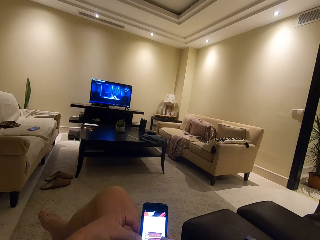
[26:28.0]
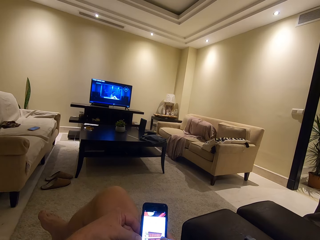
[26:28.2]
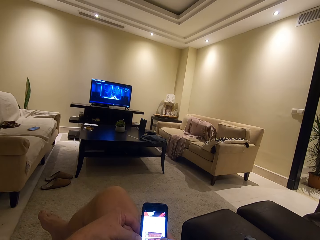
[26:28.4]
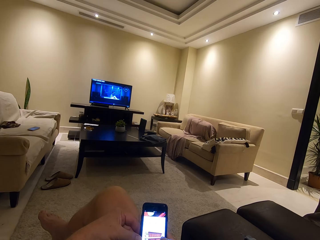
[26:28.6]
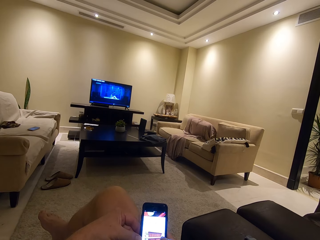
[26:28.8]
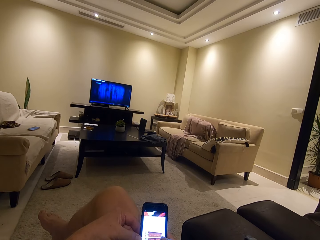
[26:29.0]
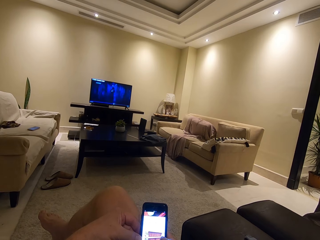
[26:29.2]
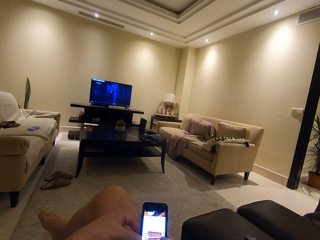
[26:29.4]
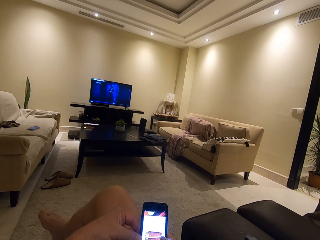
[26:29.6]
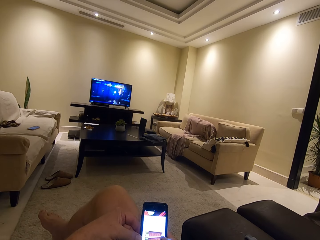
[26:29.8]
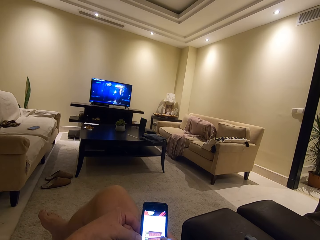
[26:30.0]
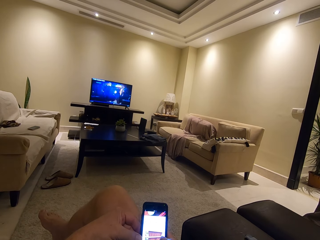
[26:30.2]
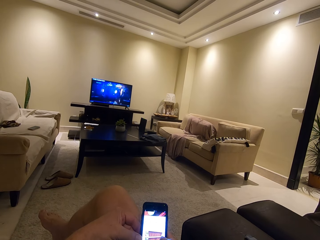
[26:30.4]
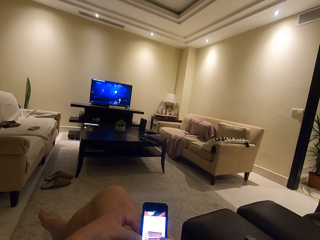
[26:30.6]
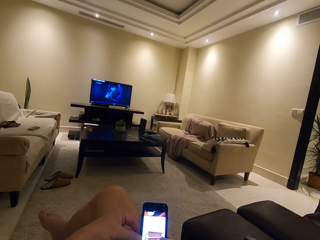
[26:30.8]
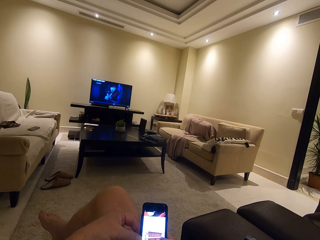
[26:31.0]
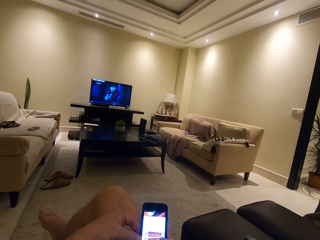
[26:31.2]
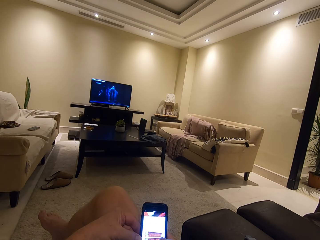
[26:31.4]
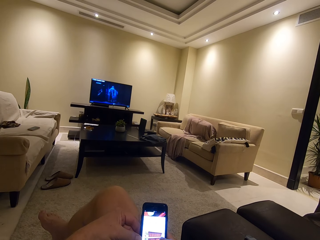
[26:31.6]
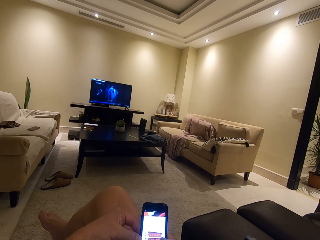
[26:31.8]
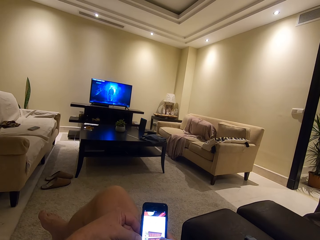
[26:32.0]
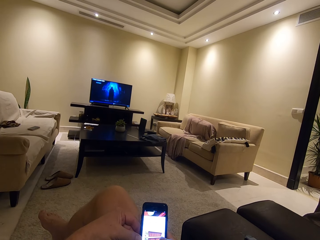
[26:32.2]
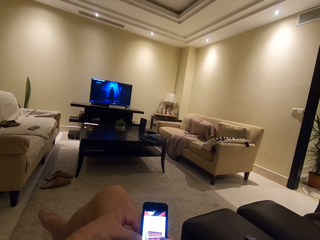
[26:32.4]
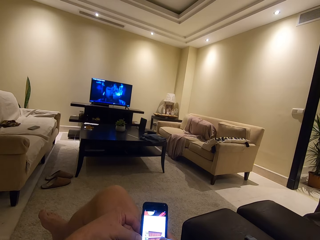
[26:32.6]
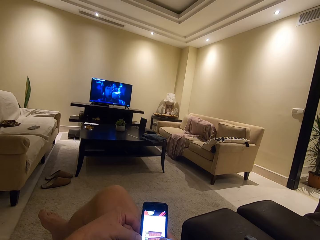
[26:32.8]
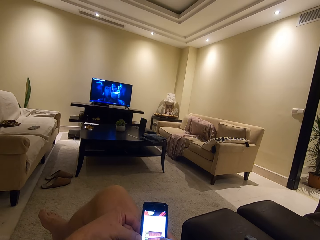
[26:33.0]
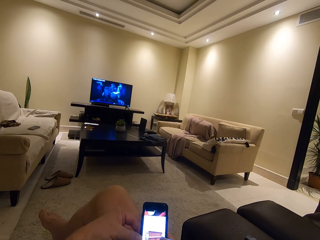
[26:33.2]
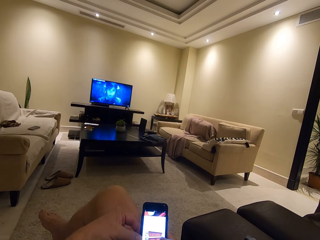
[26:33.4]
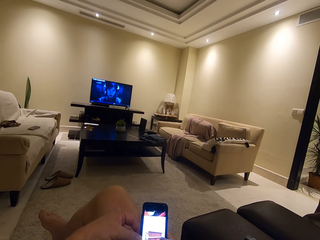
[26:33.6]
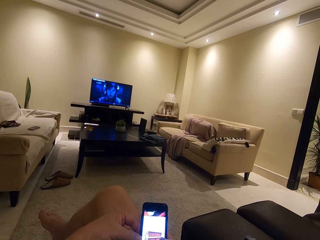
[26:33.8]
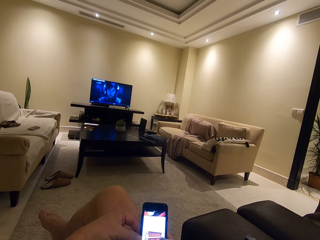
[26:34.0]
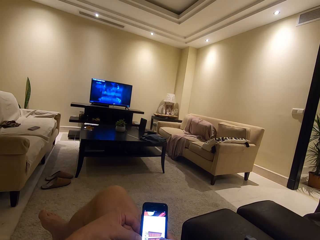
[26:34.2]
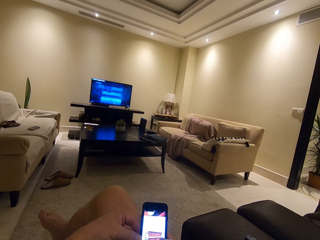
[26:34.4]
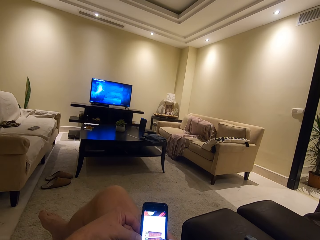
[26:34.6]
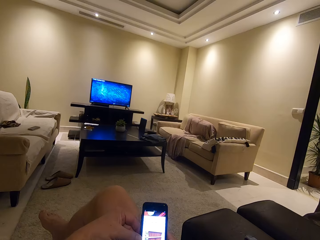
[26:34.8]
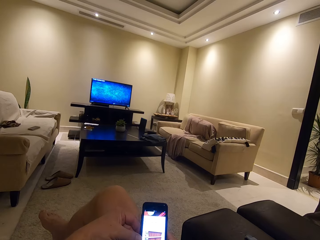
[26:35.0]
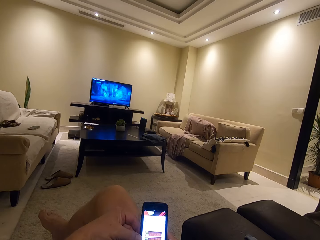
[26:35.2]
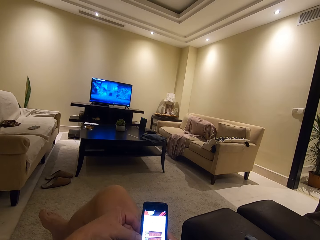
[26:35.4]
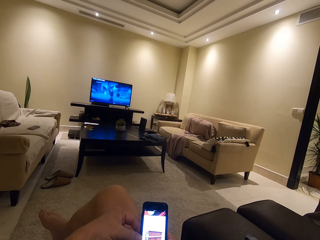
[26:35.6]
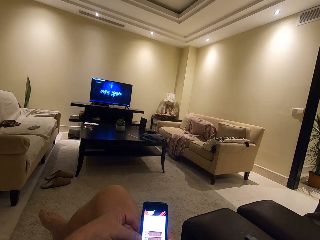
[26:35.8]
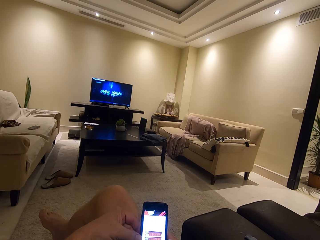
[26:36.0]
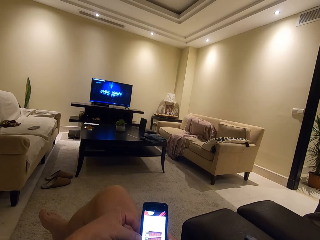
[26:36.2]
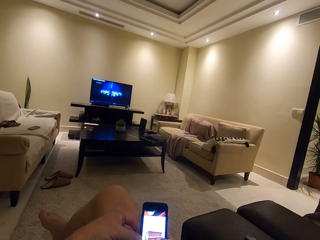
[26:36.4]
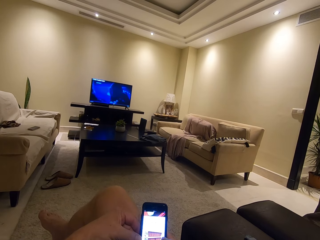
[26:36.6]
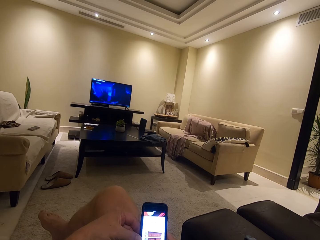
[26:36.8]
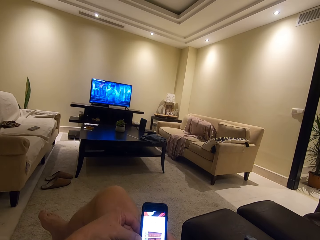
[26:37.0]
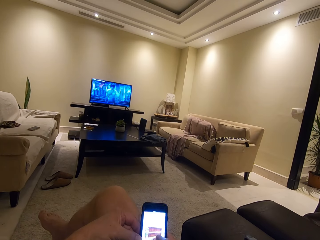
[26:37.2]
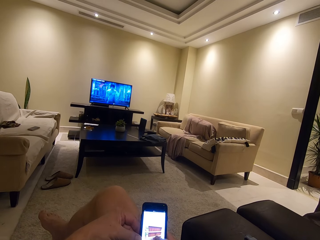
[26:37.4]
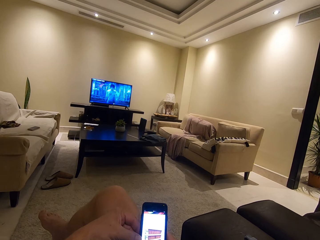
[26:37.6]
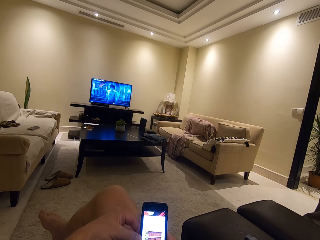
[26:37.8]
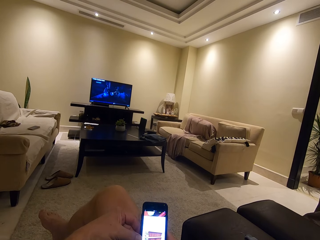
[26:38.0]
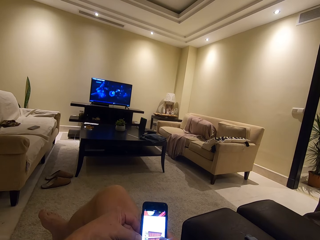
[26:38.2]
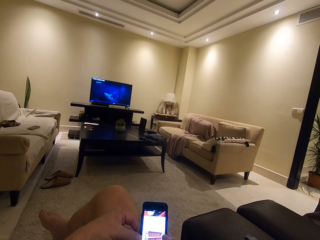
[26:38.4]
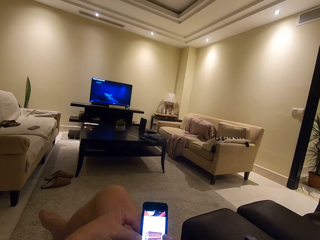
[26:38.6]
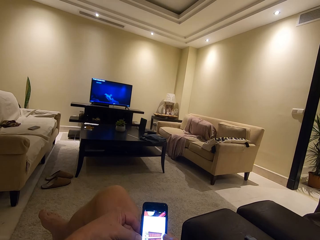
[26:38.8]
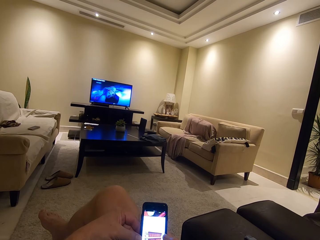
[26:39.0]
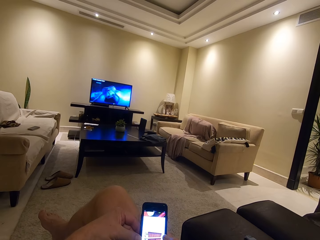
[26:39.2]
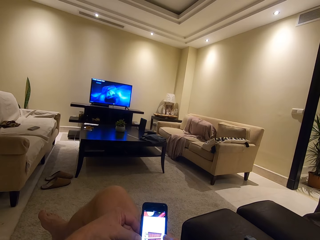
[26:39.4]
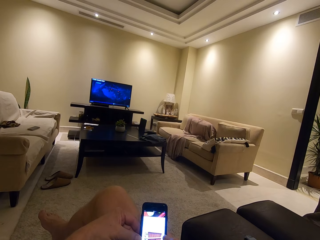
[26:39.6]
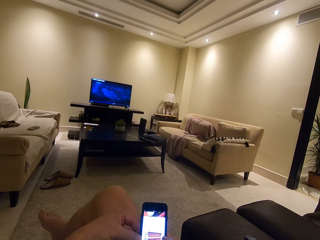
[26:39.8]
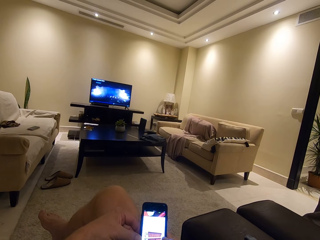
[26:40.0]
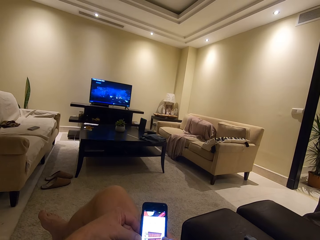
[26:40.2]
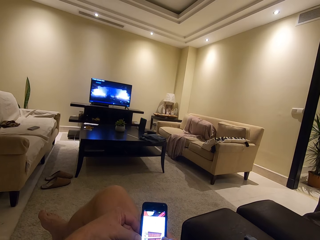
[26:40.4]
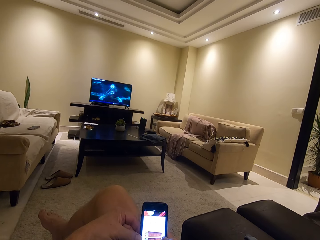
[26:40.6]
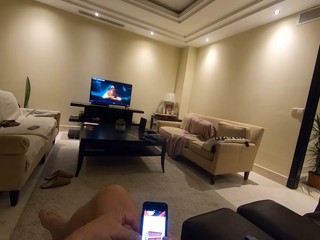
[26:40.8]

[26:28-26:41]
The camera wearer watches the television. They use their phone.

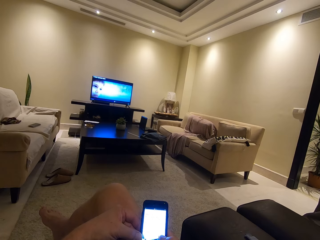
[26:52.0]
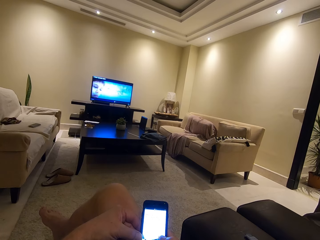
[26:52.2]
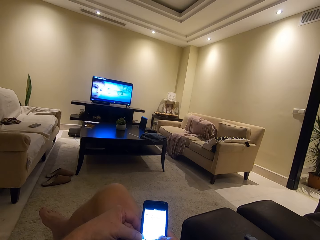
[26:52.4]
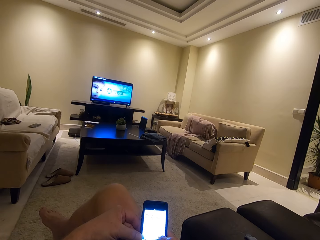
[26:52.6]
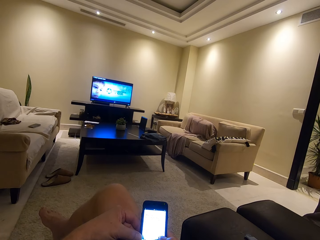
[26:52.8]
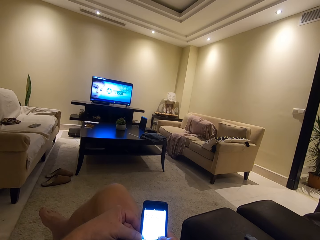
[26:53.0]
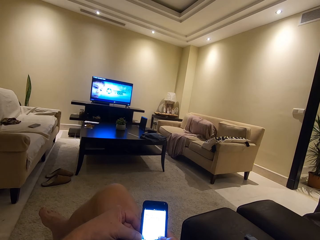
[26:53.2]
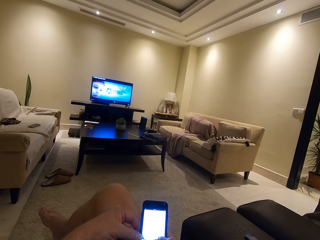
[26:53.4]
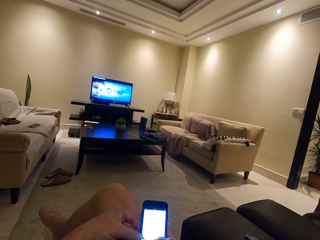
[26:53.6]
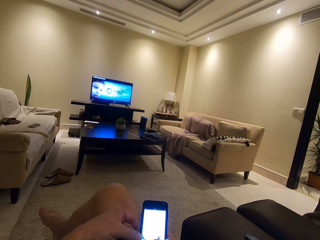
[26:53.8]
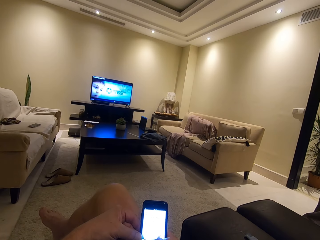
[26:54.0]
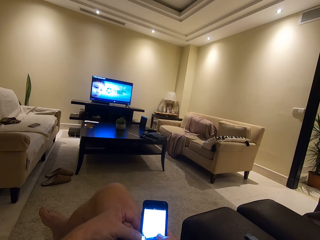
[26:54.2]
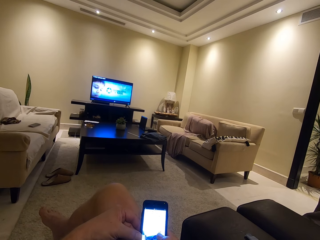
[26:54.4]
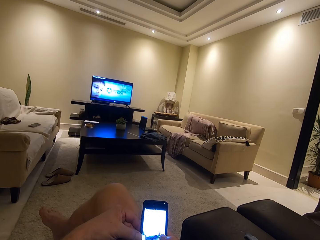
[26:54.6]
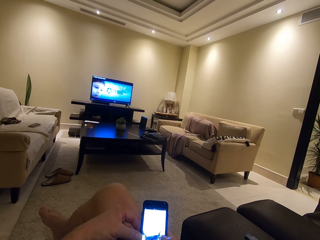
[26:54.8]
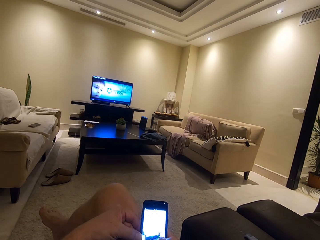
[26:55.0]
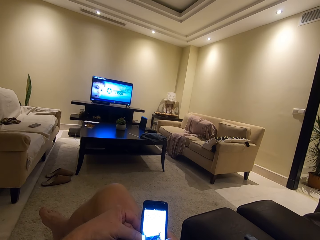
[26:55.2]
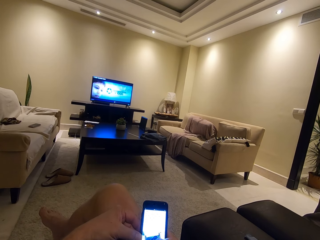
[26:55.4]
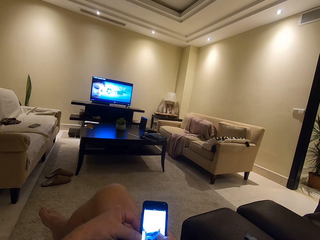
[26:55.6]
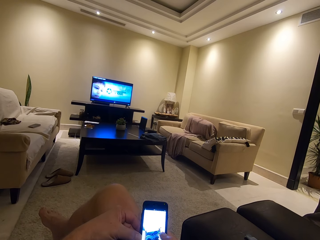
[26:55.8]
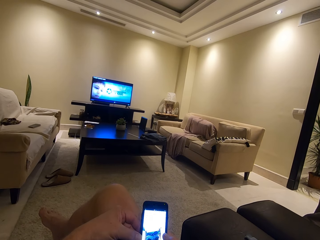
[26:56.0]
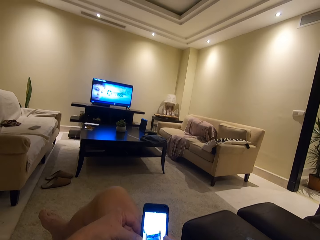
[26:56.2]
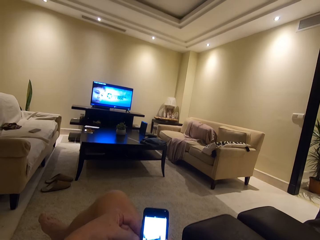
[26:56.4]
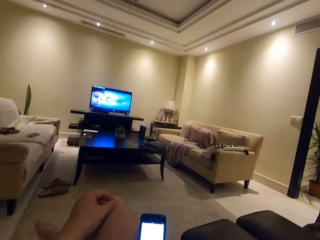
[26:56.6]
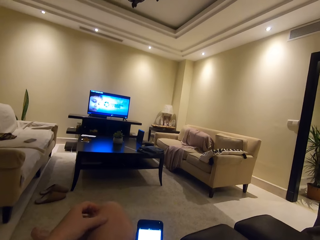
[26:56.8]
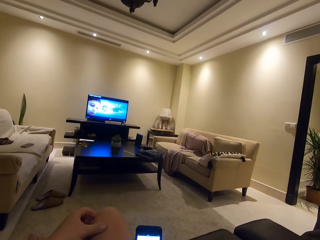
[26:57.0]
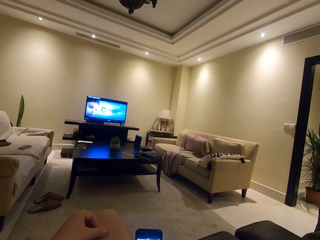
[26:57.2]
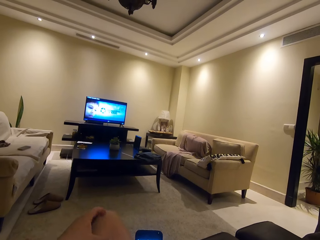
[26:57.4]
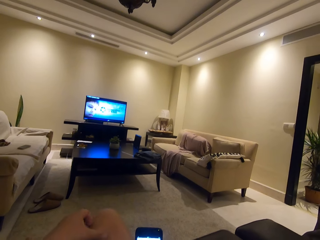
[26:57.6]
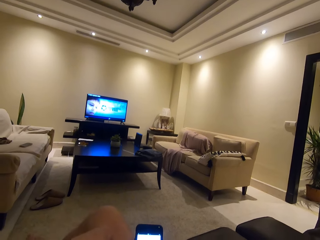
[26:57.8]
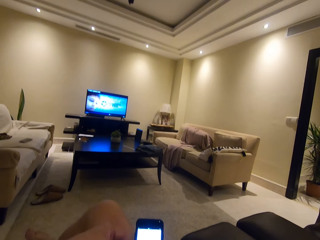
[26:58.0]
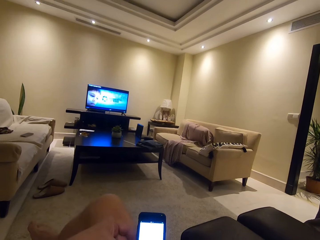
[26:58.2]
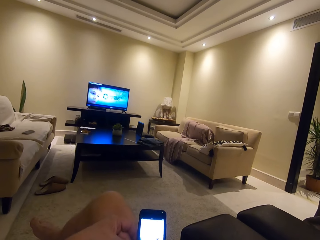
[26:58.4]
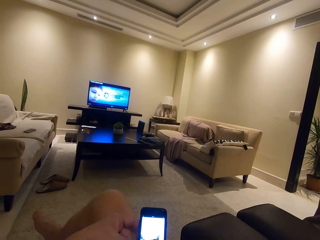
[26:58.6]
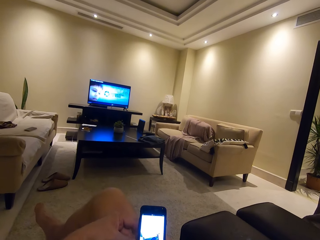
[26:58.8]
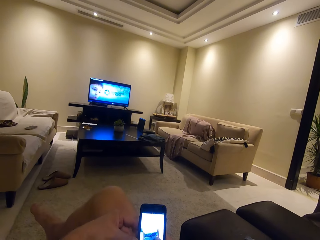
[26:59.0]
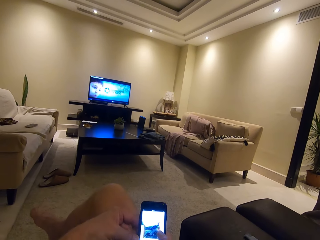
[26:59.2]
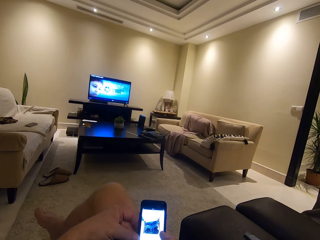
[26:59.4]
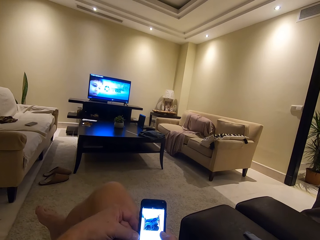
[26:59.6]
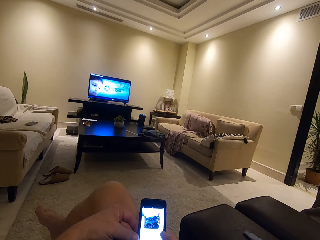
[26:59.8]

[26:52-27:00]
The camera wearer watches the television. They use their phone.
